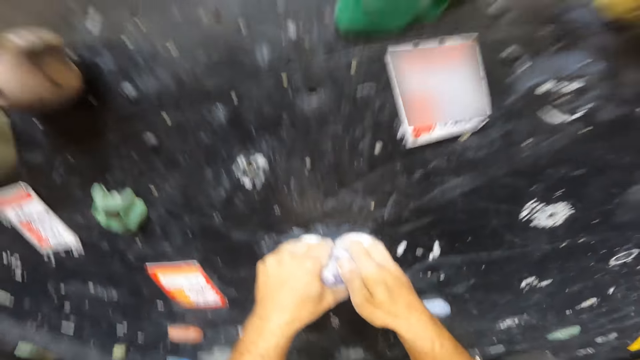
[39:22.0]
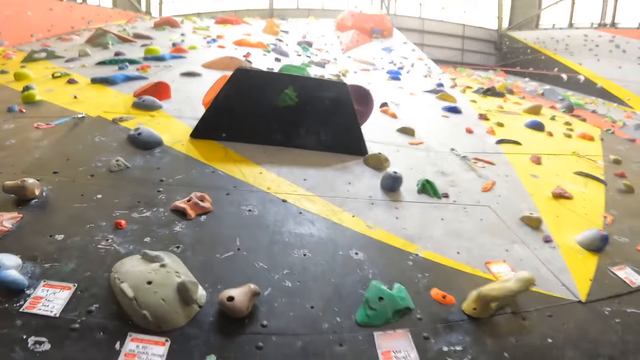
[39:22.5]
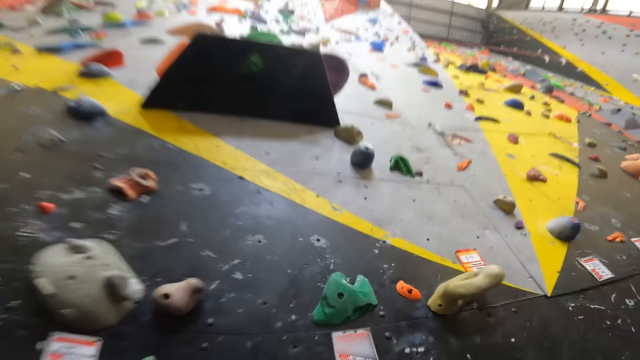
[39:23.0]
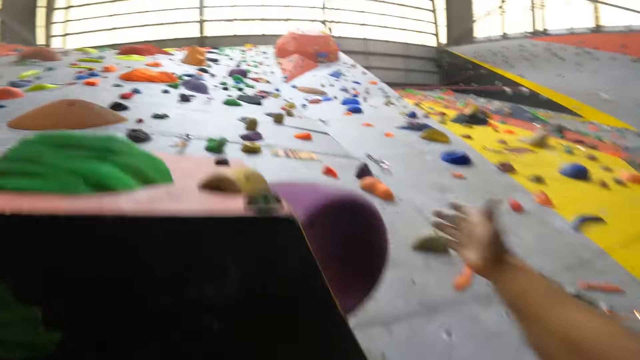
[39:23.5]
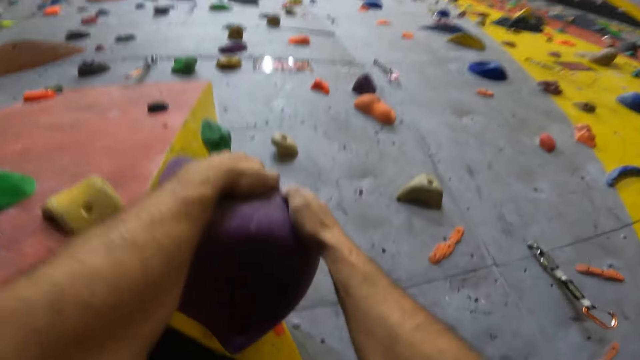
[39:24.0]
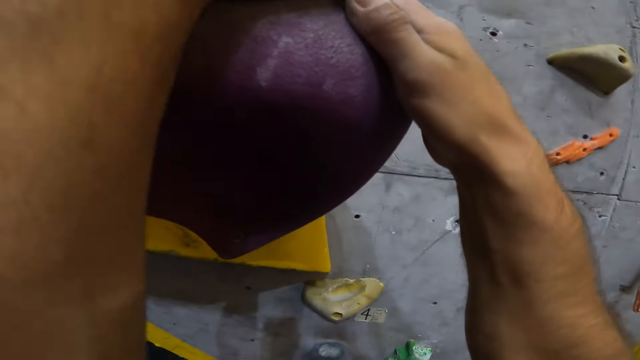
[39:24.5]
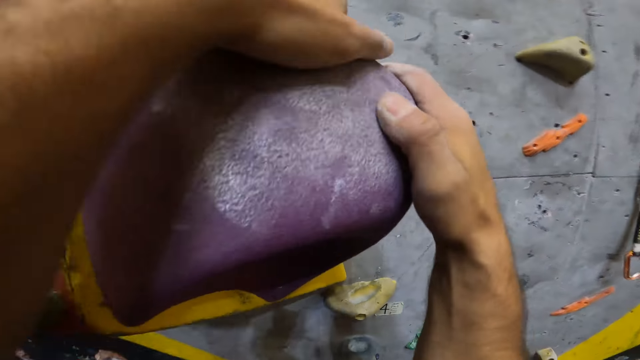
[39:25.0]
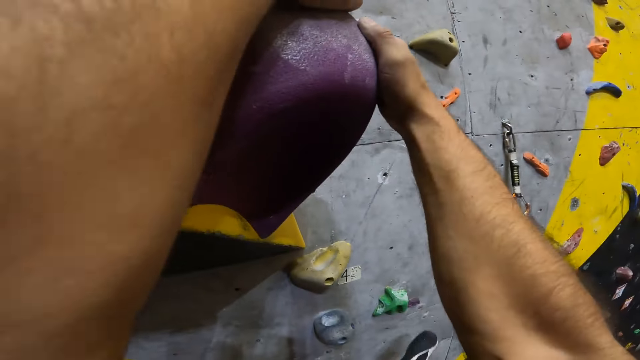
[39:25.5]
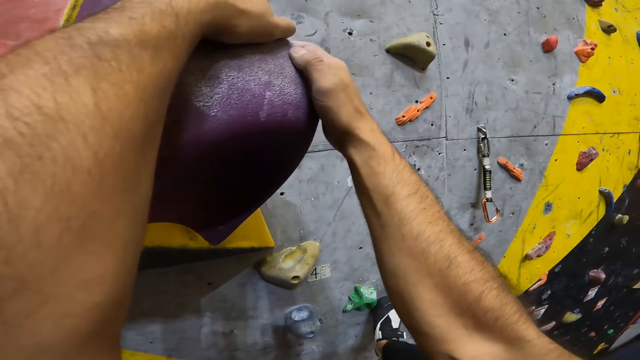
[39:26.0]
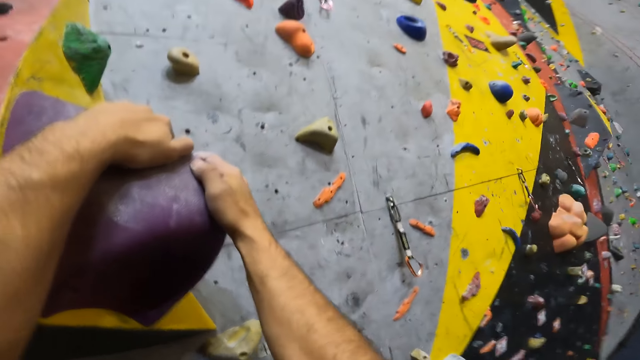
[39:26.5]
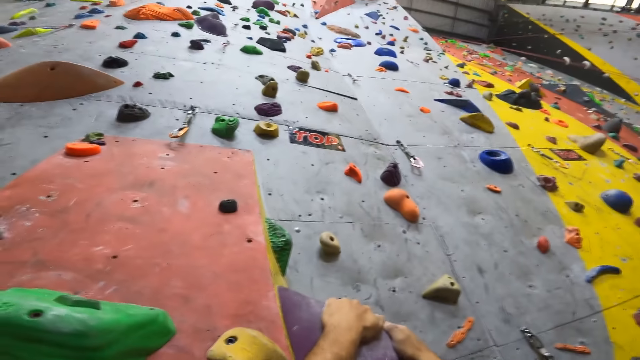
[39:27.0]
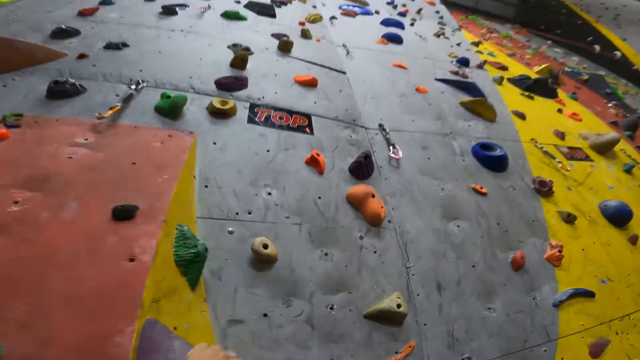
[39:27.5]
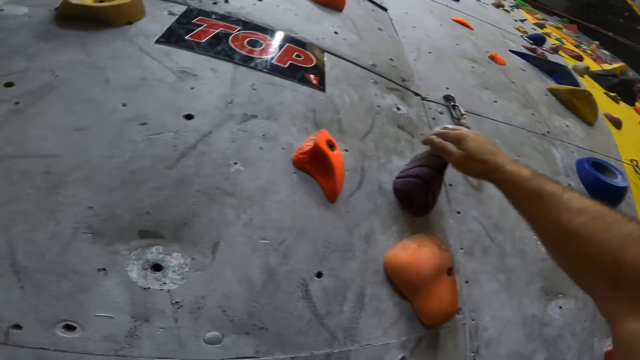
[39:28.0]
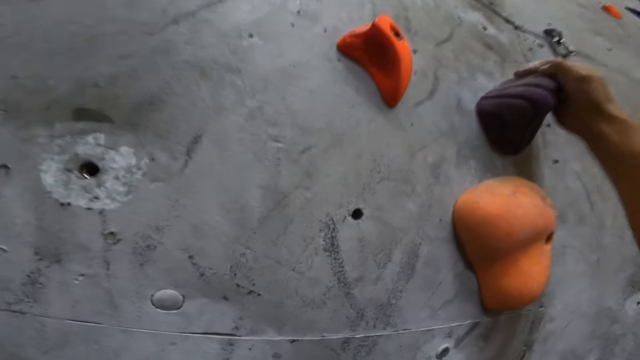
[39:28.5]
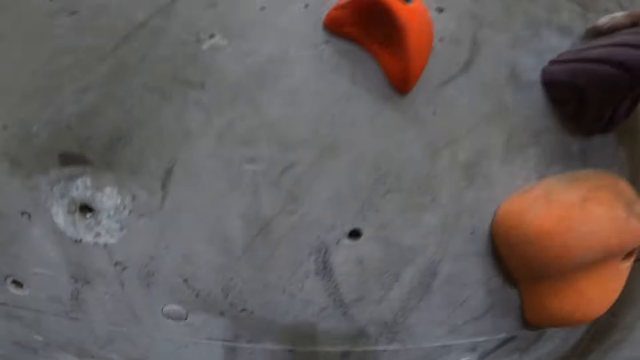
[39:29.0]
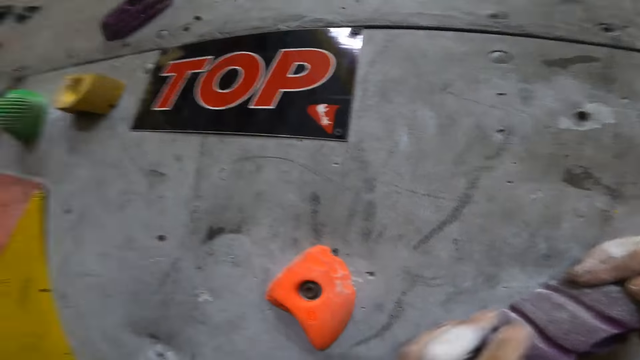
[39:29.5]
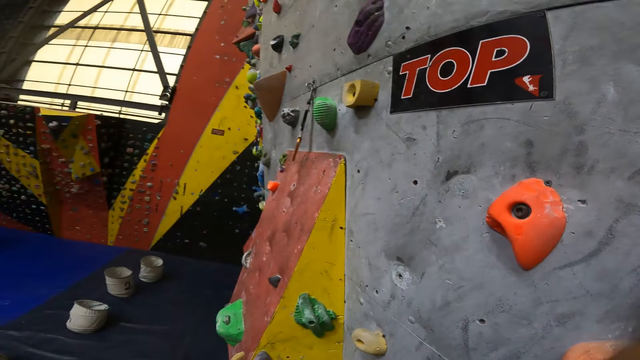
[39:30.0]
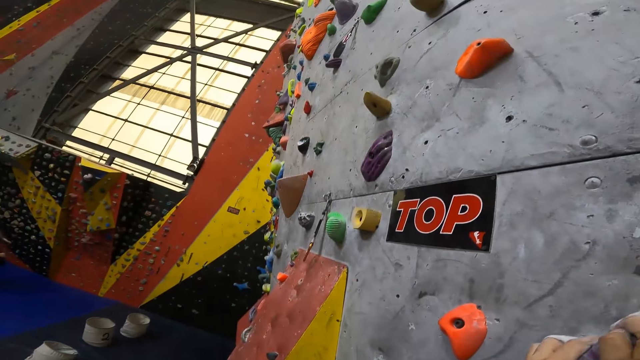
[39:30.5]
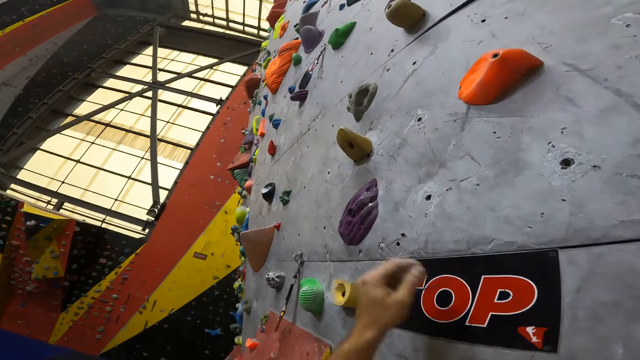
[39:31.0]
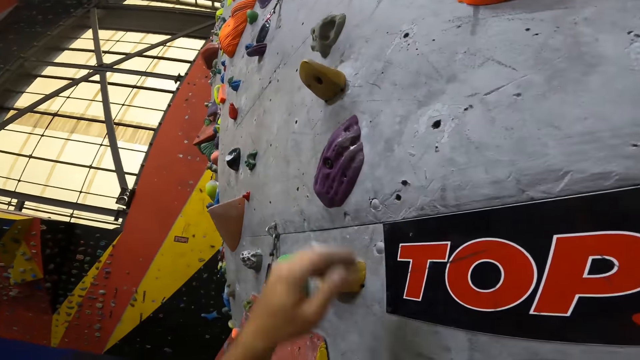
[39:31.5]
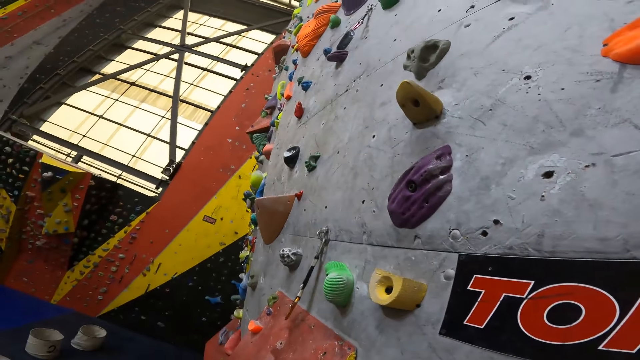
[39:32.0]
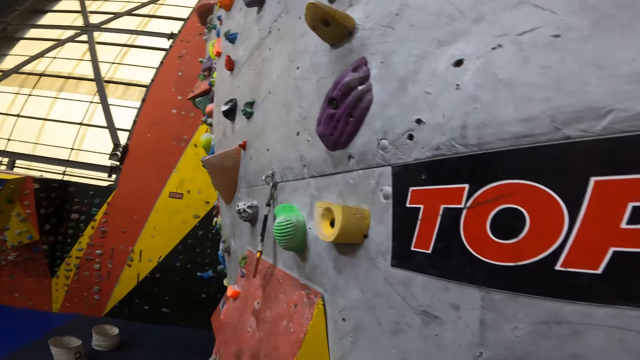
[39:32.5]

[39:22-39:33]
The camera wearer holds a hold on the wall. They climb up the wall. They hold the hold on the wall.

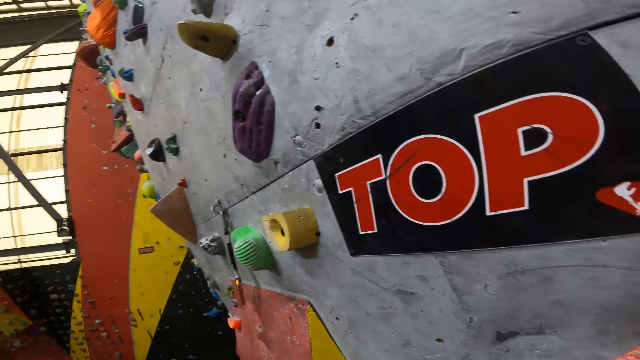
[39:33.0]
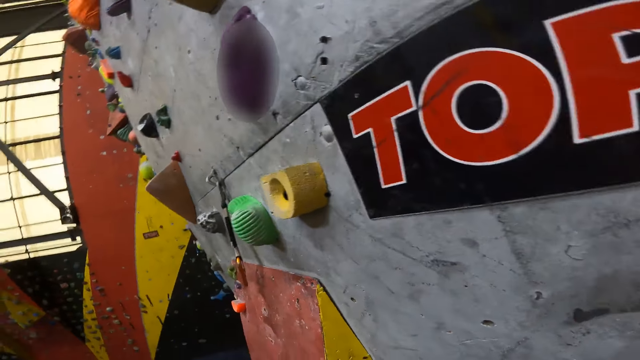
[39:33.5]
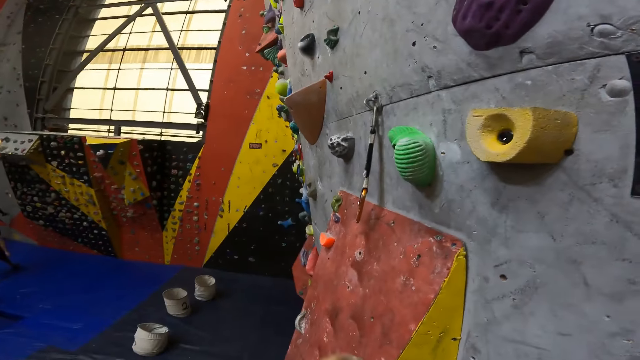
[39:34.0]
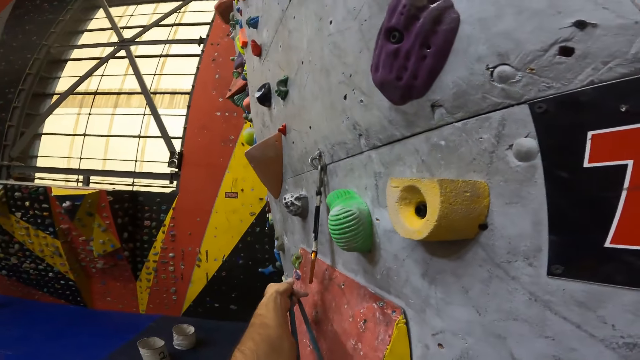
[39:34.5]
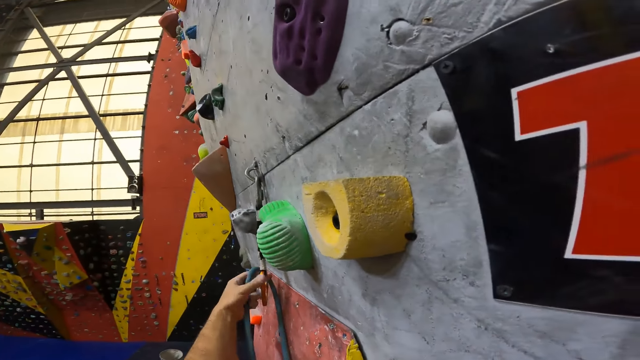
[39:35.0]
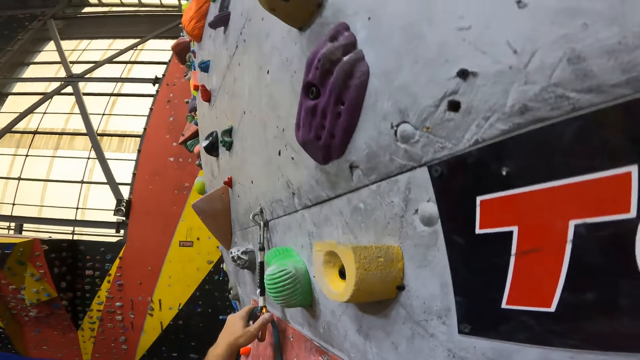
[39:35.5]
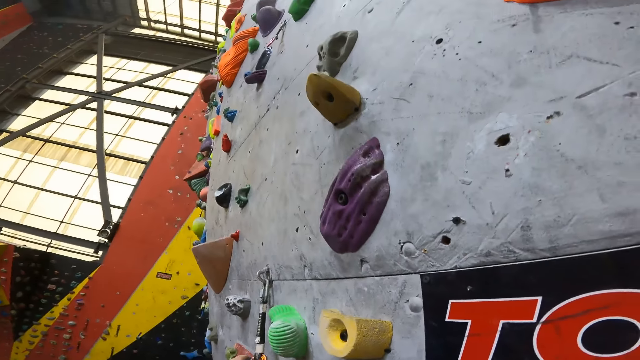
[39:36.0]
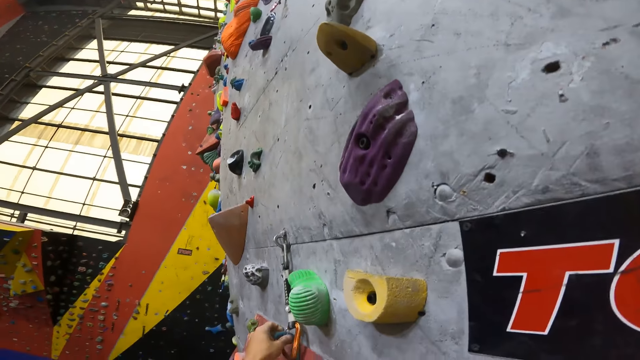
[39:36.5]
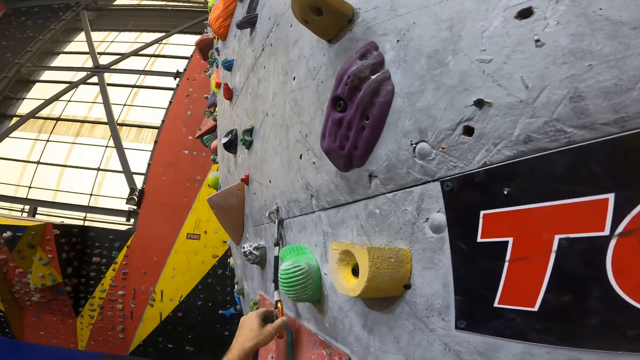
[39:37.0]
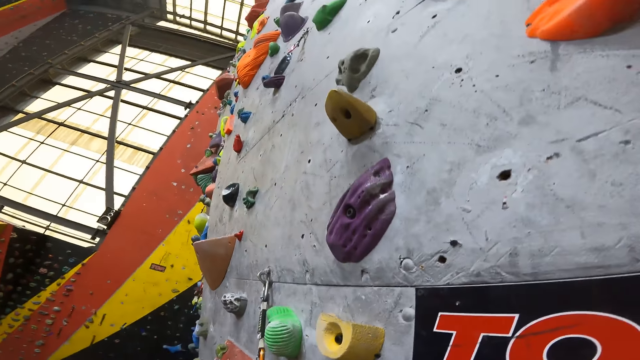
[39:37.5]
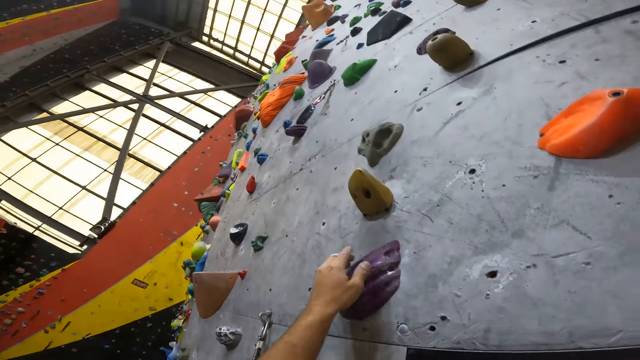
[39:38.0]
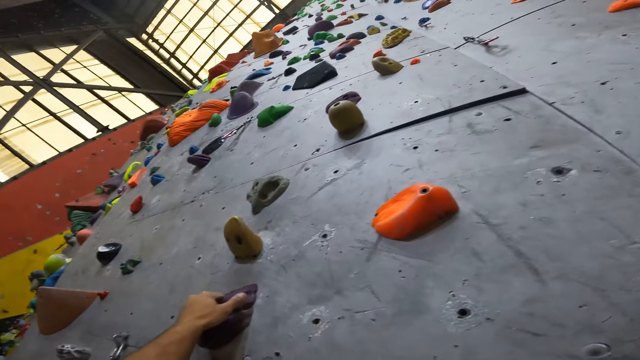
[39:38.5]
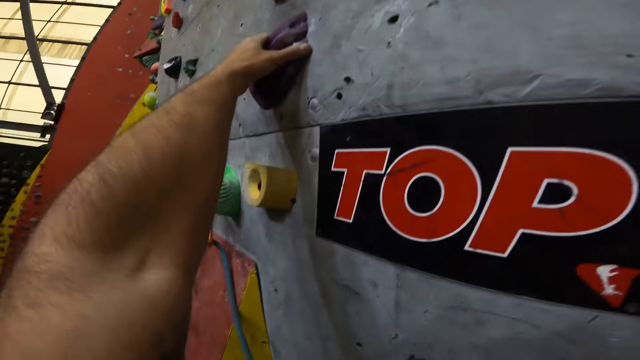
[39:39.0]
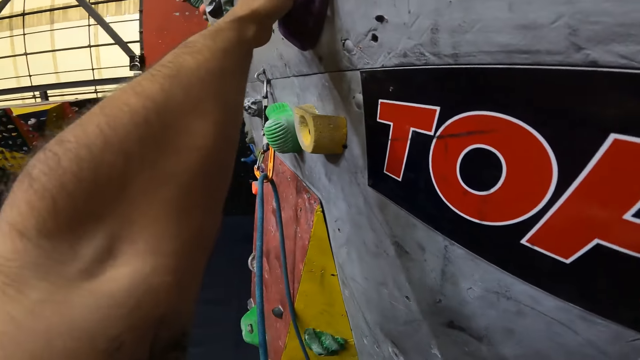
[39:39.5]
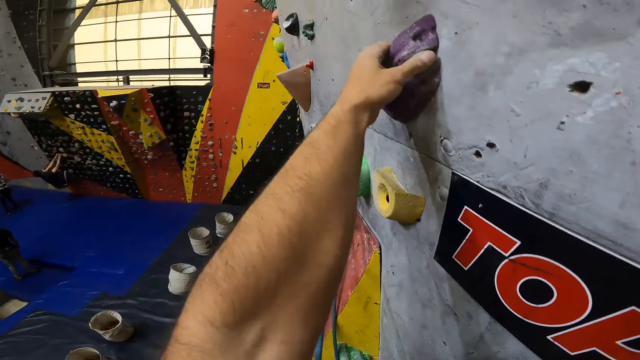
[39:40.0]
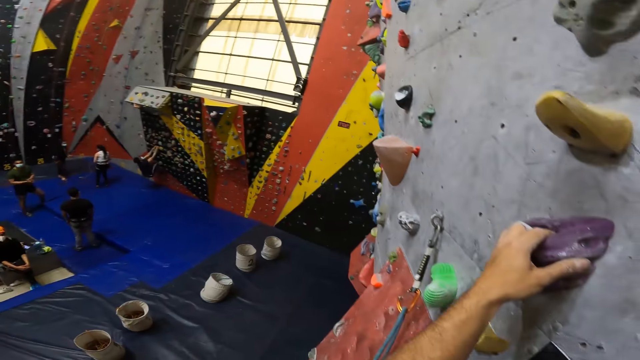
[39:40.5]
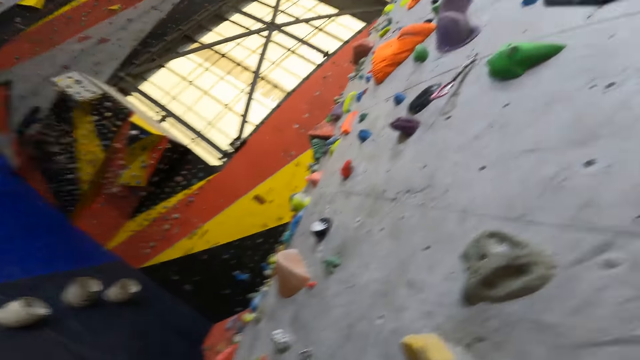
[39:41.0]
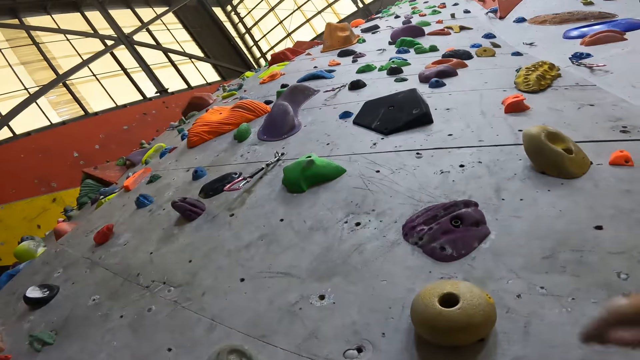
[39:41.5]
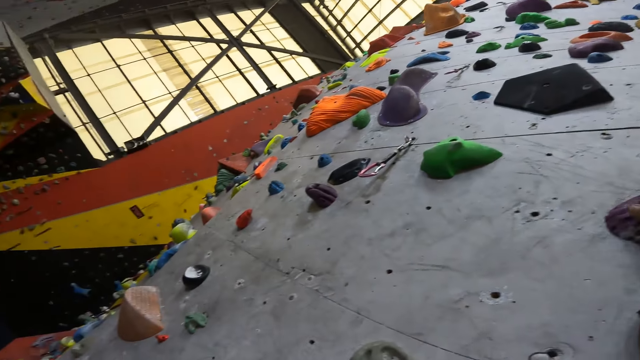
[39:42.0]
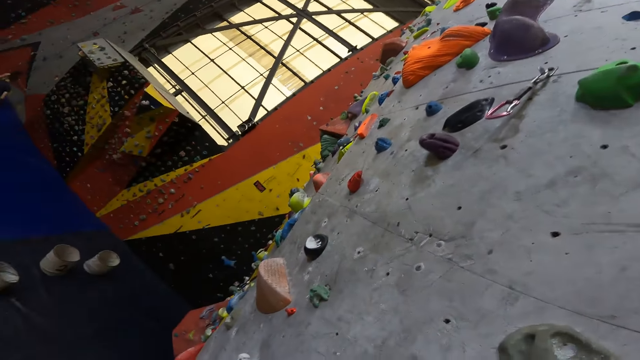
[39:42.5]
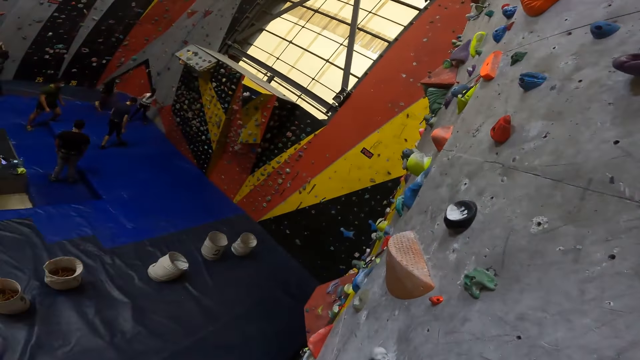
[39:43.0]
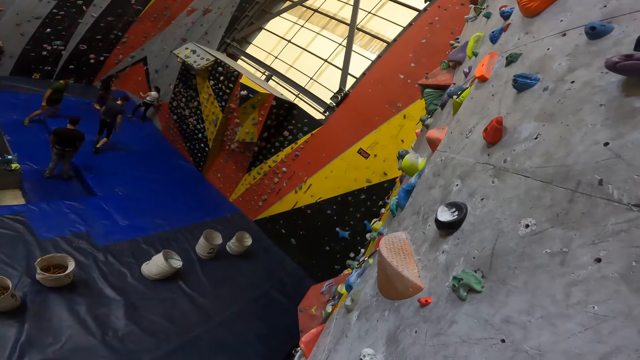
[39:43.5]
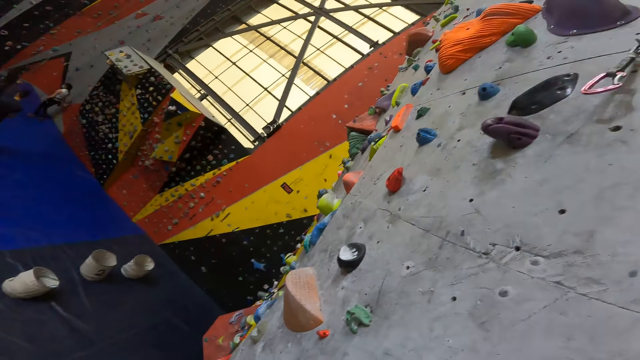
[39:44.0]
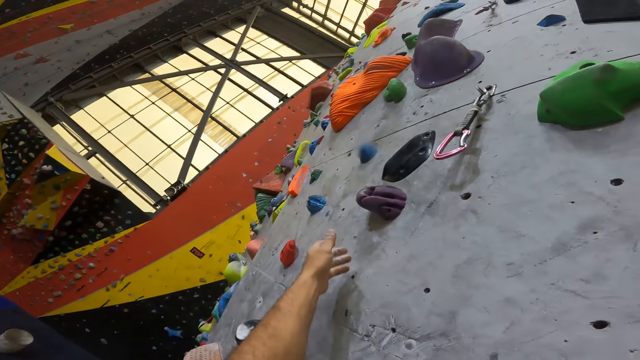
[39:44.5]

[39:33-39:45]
The camera wearer attaches the rope to a carabiner. They climb up the wall. They hold a hold on the wall. They hold the hold on the wall again.
